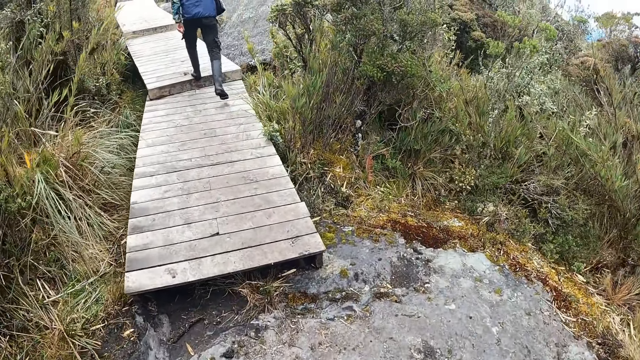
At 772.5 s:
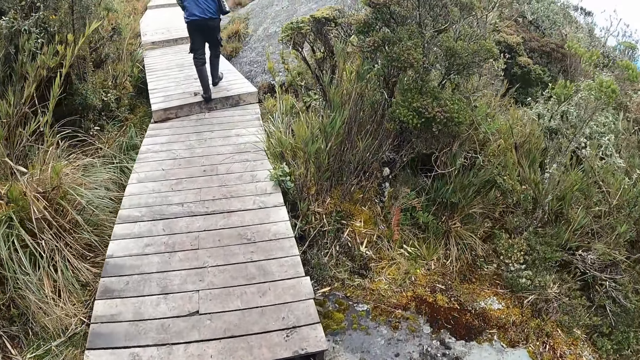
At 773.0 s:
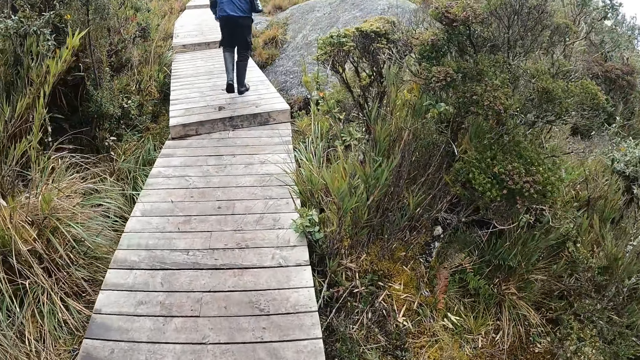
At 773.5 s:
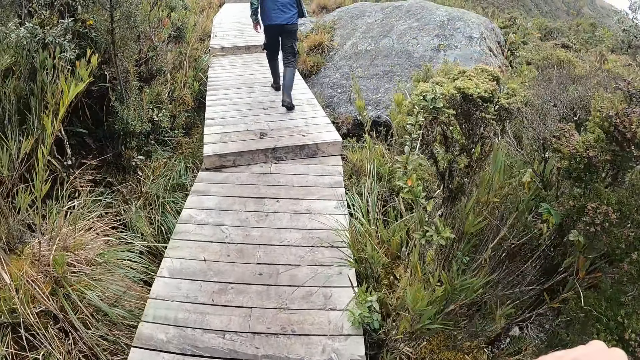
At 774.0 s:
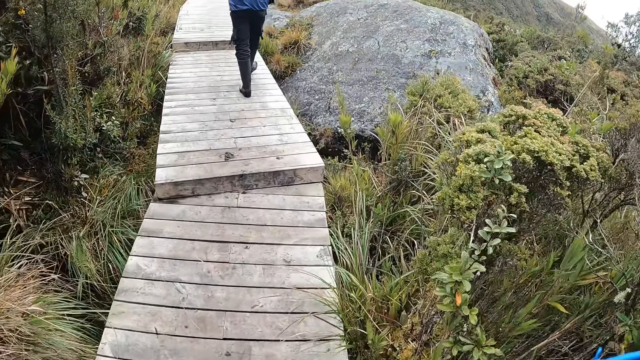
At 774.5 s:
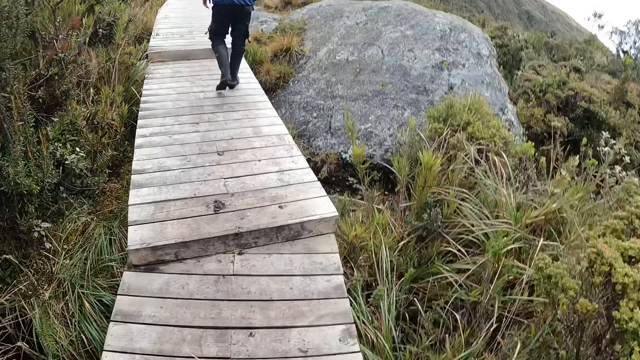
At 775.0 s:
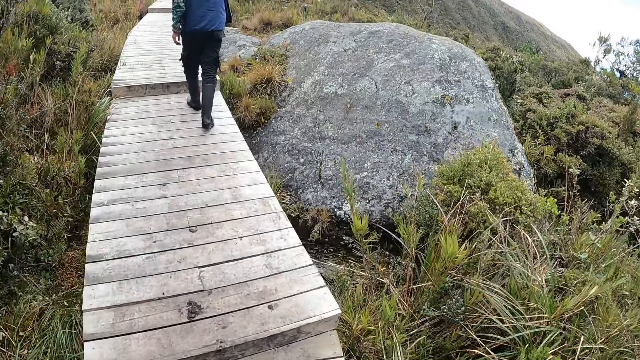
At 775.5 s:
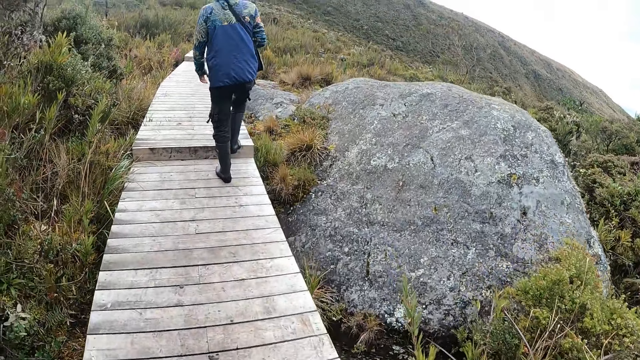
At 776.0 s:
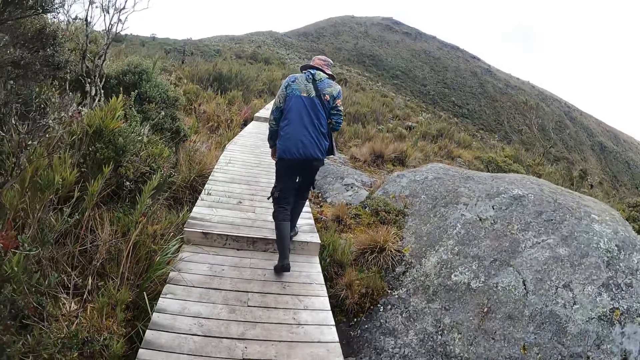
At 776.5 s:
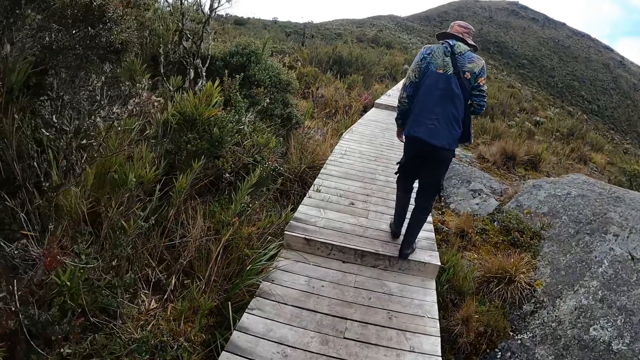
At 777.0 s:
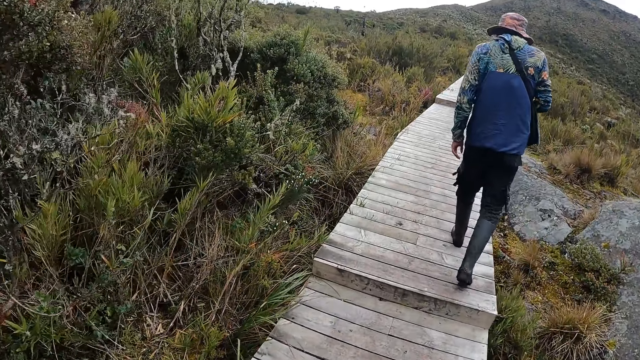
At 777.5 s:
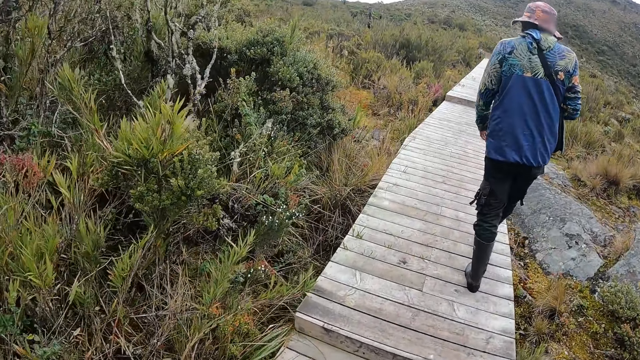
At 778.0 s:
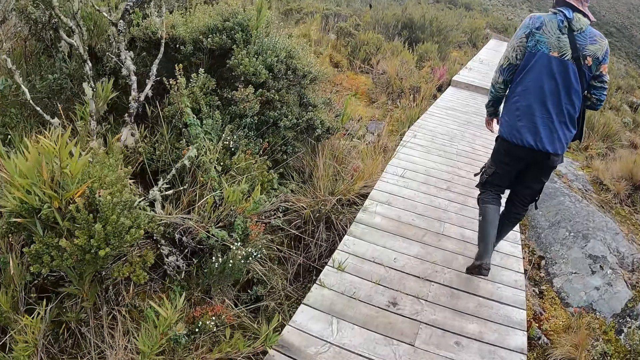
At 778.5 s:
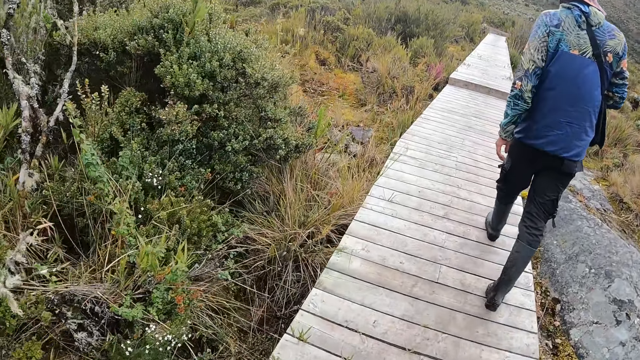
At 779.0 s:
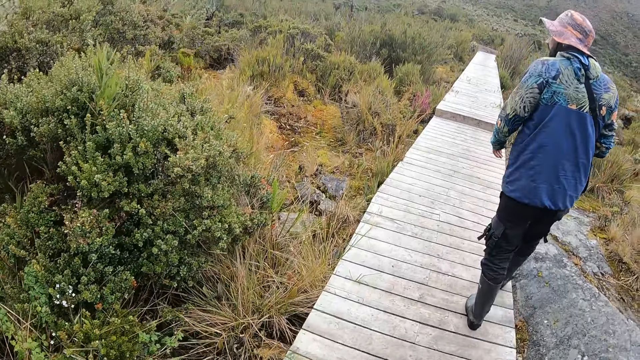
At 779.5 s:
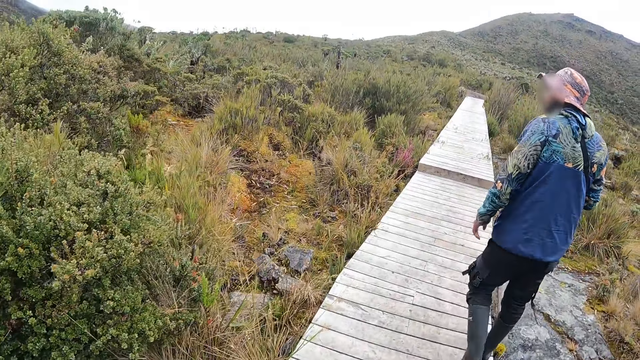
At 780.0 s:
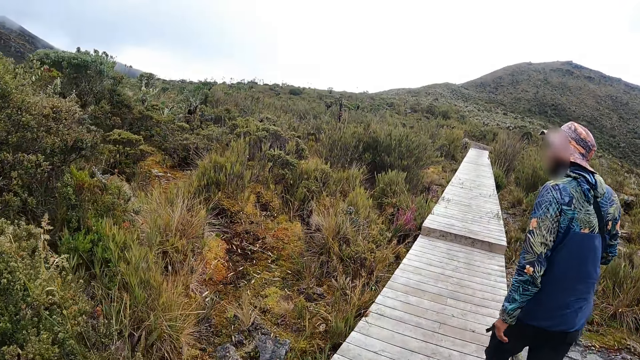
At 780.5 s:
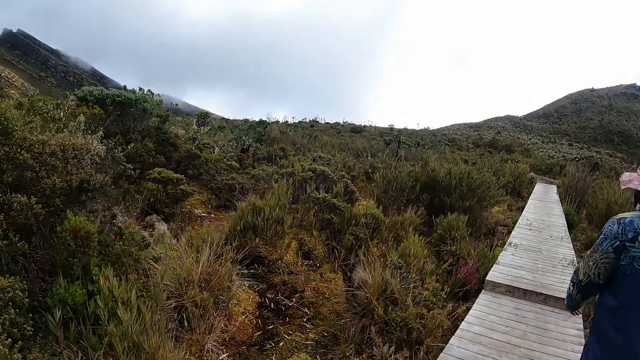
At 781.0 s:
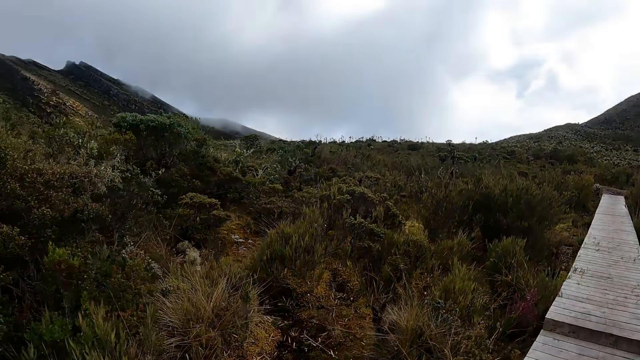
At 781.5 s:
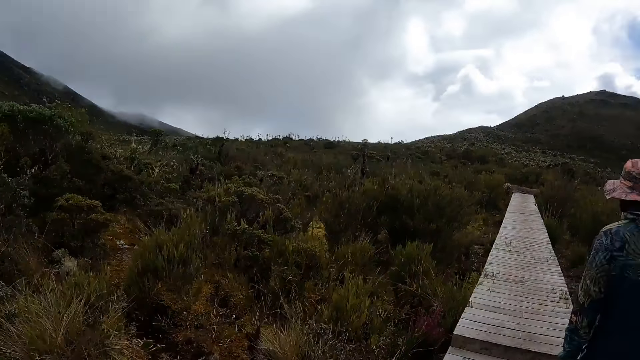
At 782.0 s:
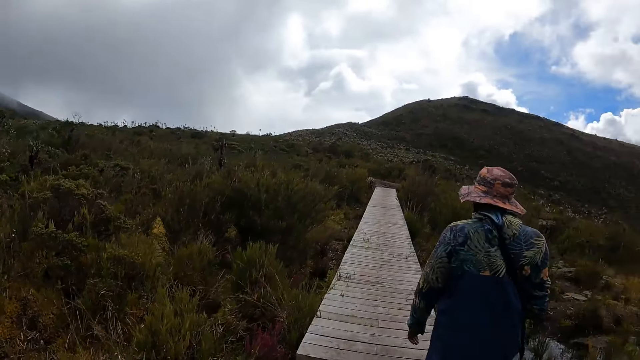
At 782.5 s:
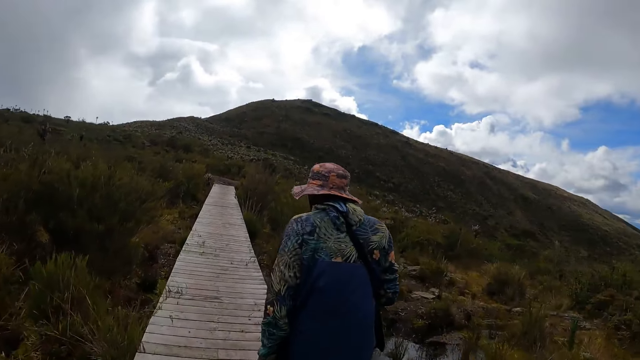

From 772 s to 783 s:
The camera wearer steps on the wooden bridge. They walk on the wooden bridge. They look at a person.

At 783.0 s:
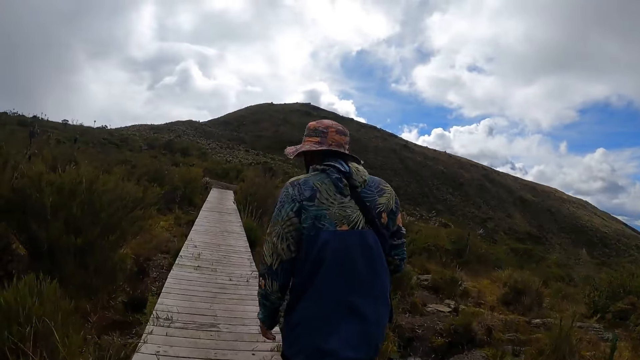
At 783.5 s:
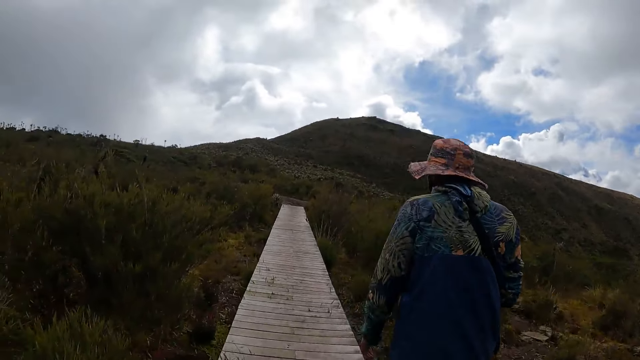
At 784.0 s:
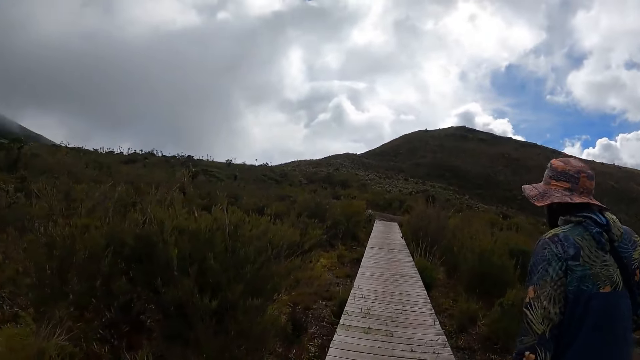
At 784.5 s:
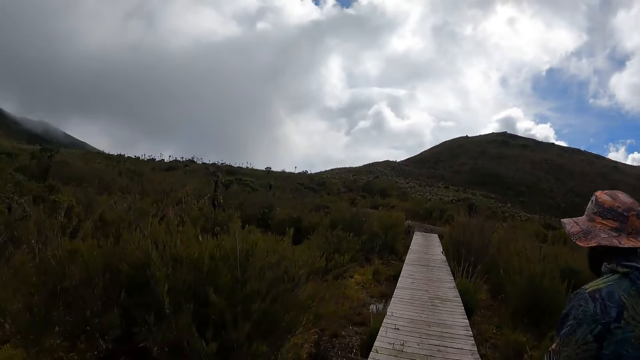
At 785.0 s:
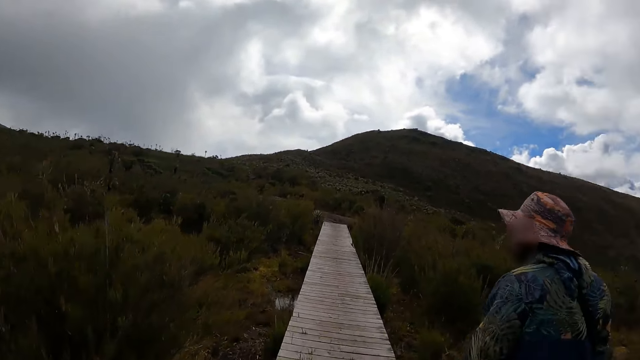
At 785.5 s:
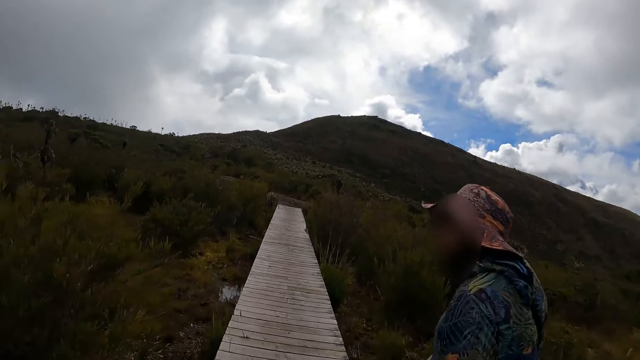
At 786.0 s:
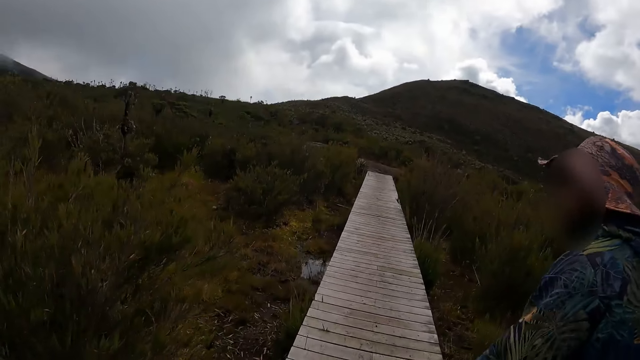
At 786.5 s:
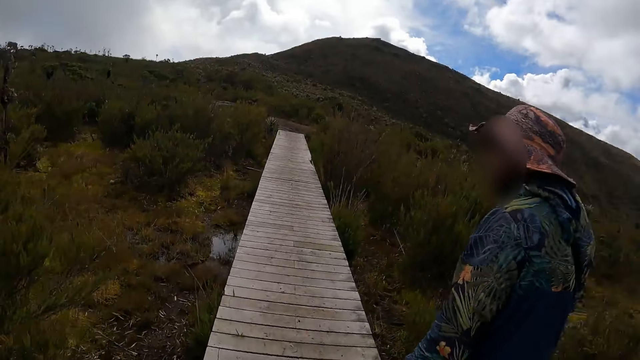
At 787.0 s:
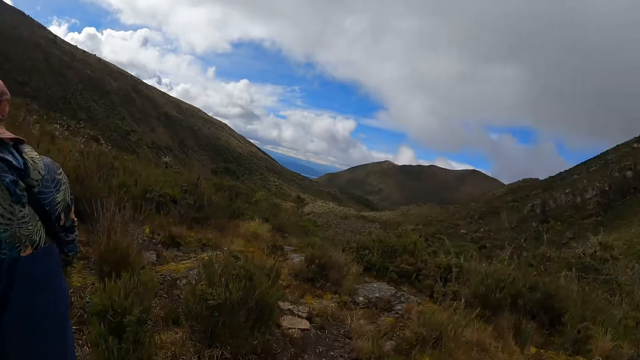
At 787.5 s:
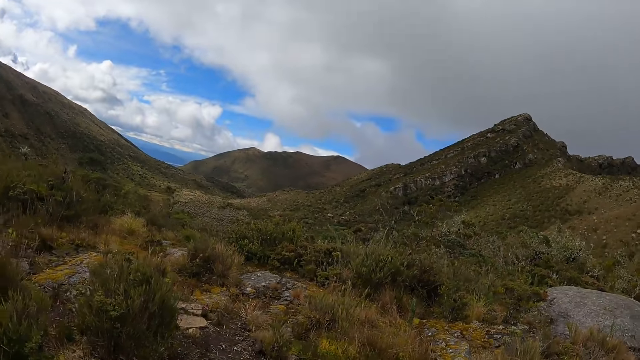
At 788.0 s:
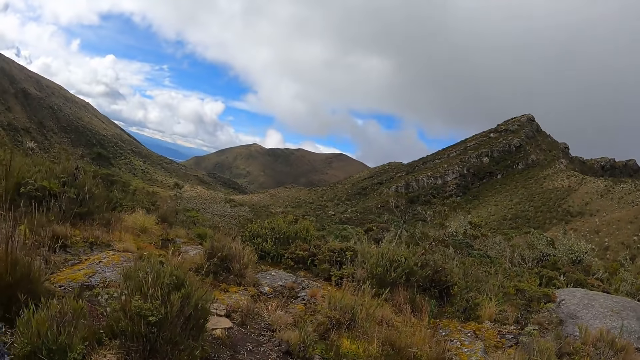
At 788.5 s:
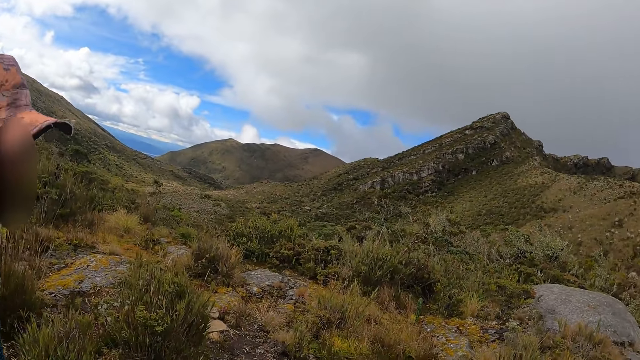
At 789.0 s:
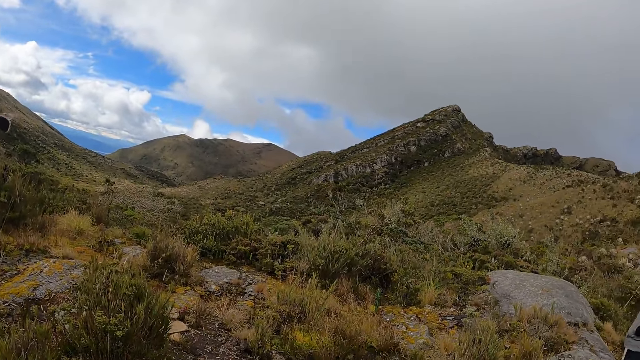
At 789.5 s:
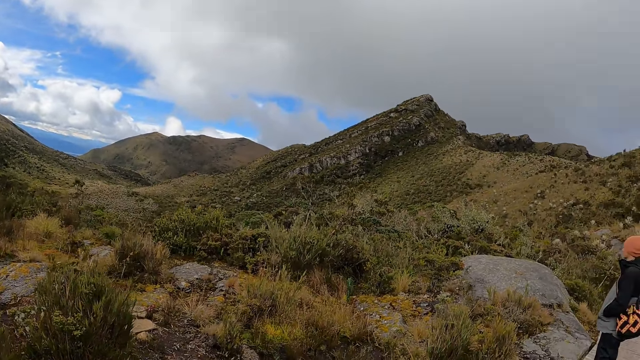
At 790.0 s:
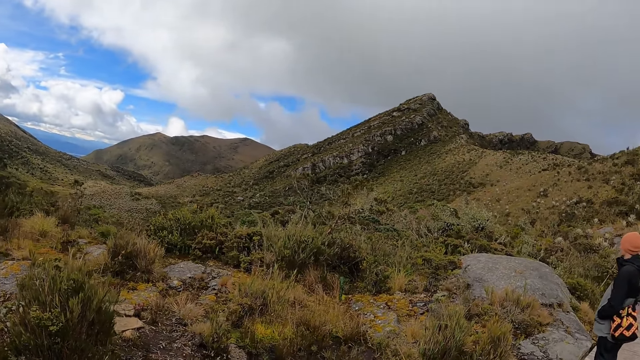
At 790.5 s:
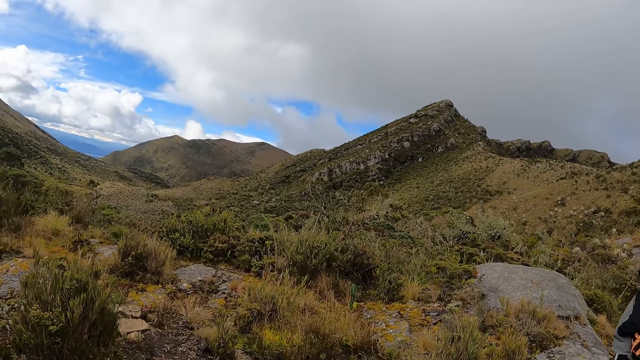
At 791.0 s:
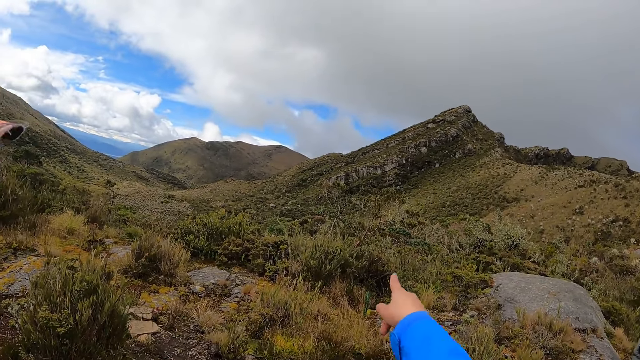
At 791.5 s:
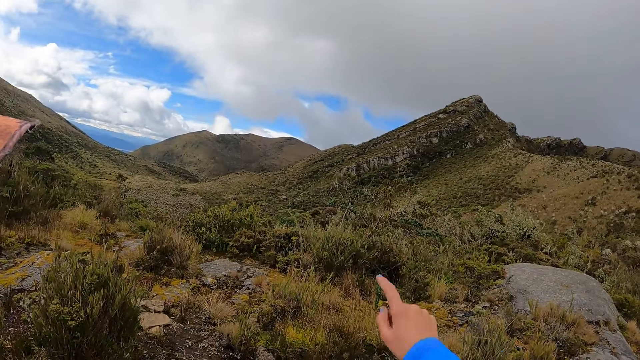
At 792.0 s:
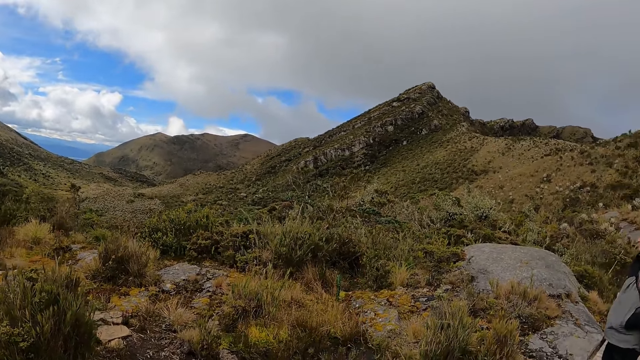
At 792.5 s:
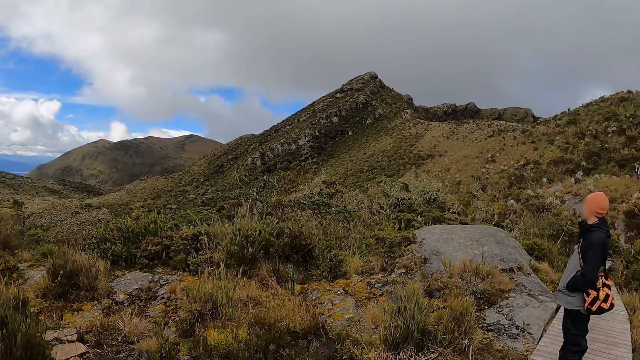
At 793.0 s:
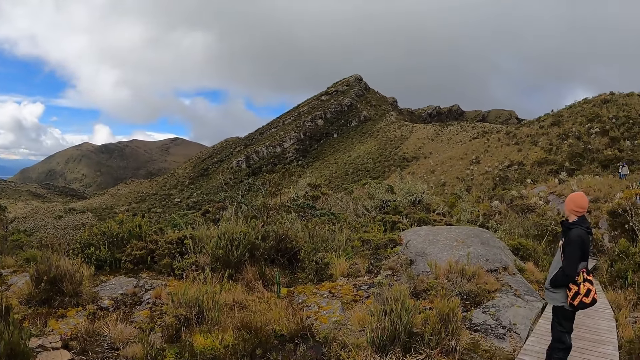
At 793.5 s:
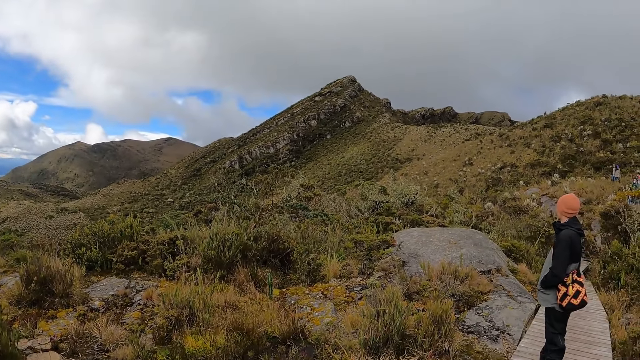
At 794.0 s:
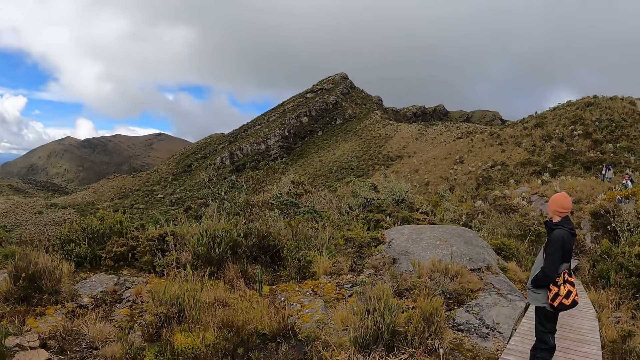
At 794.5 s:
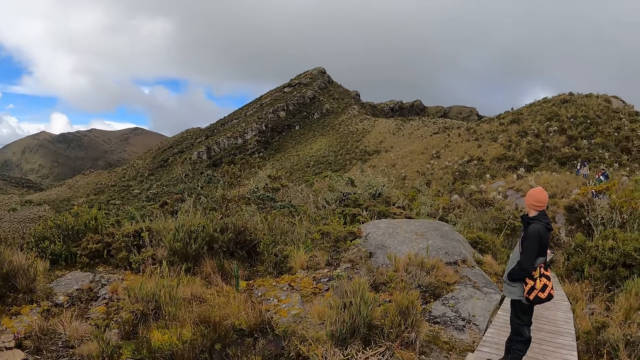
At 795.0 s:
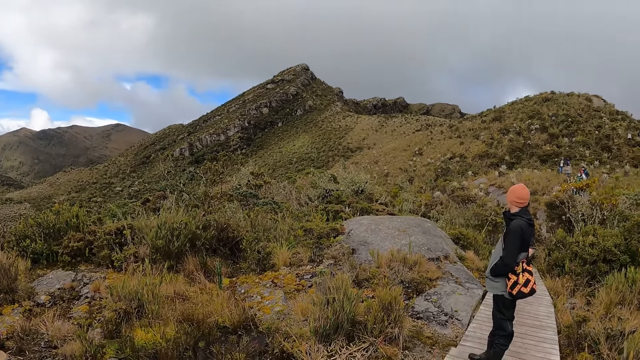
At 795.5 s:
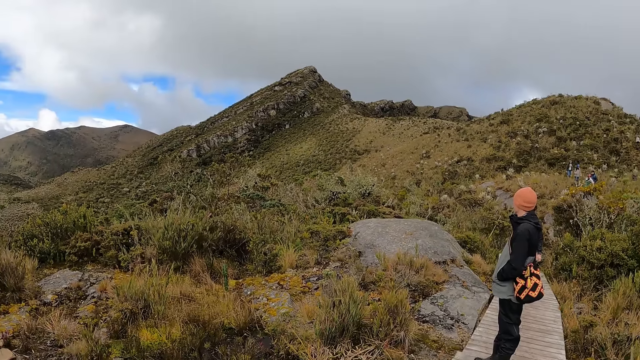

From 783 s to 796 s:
The camera wearer looks around. She looks at the valley. She points a finger on the valley with her right hand. She looks at a person.
